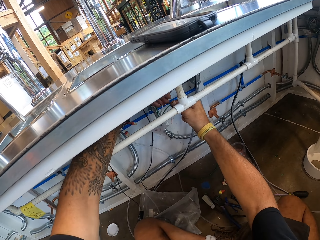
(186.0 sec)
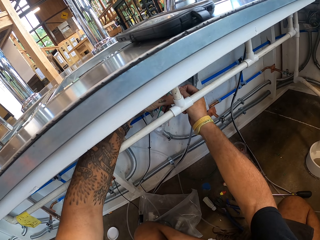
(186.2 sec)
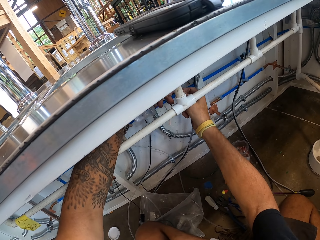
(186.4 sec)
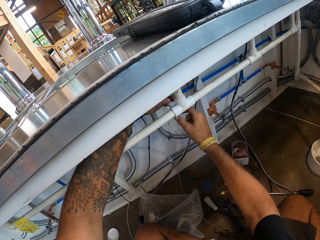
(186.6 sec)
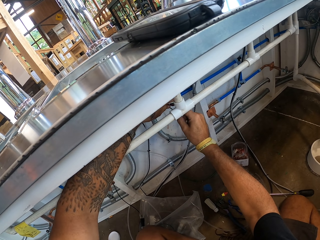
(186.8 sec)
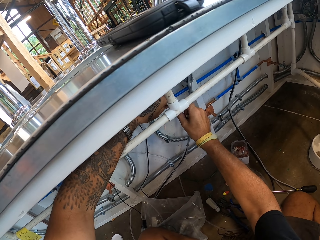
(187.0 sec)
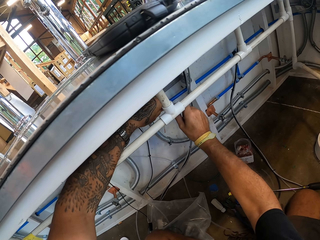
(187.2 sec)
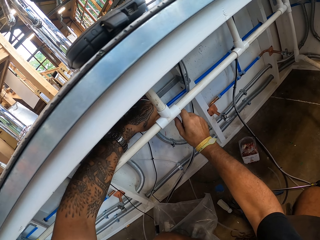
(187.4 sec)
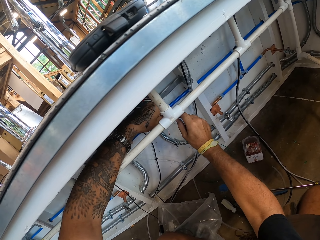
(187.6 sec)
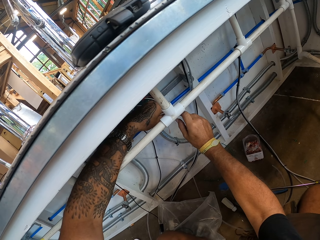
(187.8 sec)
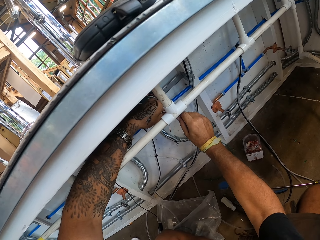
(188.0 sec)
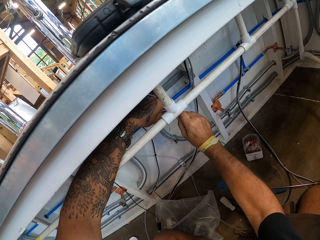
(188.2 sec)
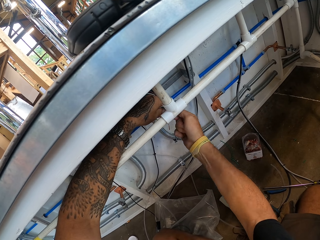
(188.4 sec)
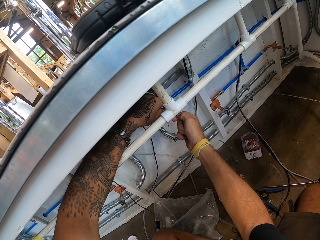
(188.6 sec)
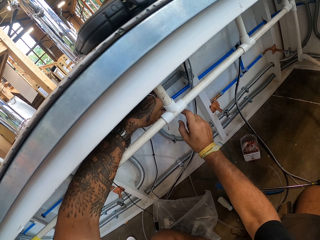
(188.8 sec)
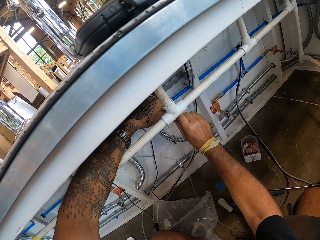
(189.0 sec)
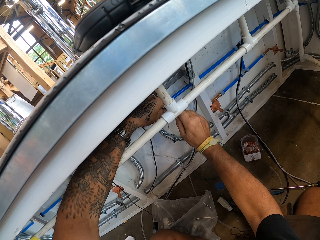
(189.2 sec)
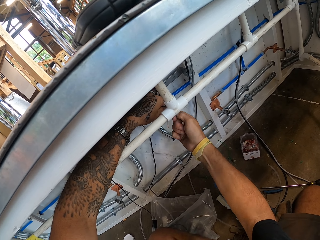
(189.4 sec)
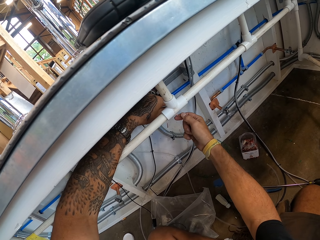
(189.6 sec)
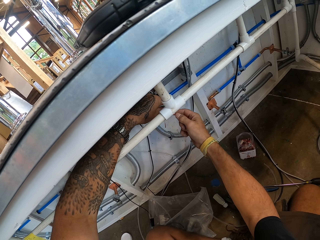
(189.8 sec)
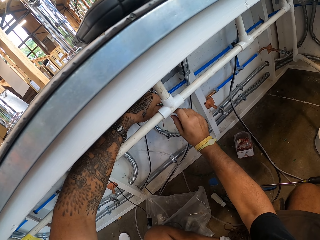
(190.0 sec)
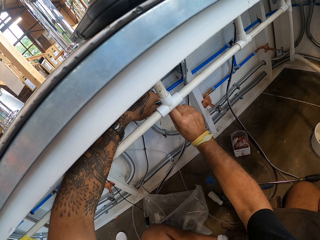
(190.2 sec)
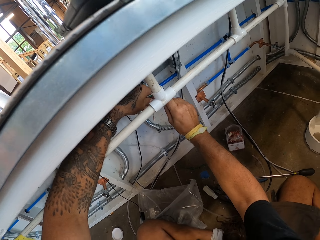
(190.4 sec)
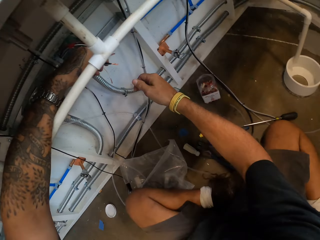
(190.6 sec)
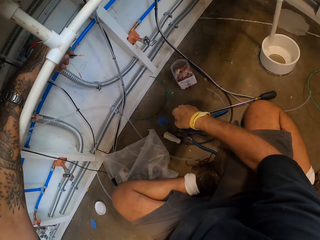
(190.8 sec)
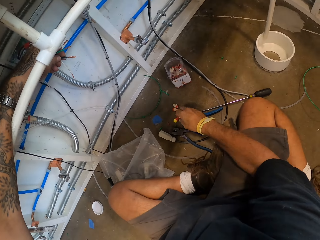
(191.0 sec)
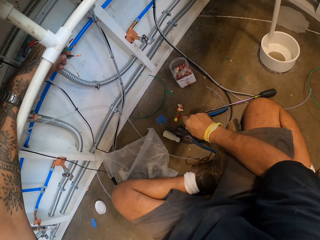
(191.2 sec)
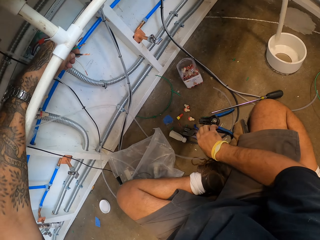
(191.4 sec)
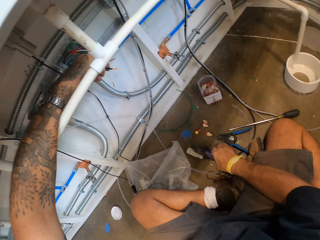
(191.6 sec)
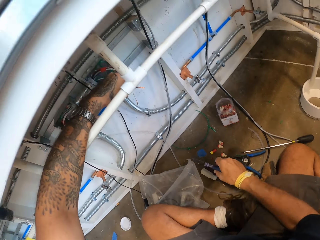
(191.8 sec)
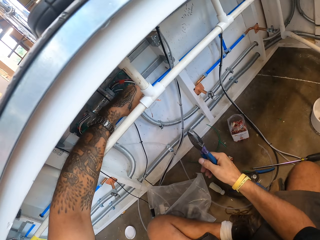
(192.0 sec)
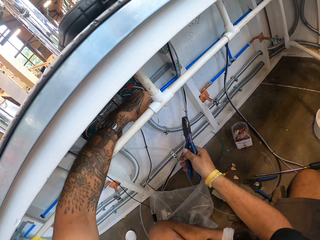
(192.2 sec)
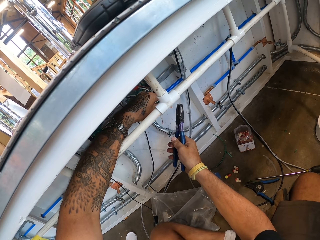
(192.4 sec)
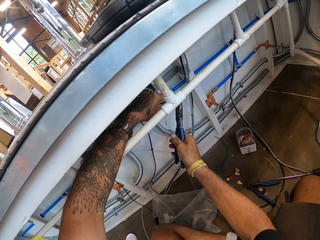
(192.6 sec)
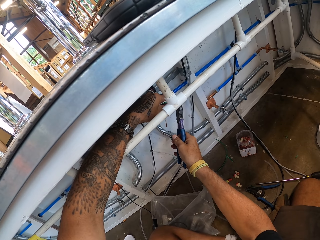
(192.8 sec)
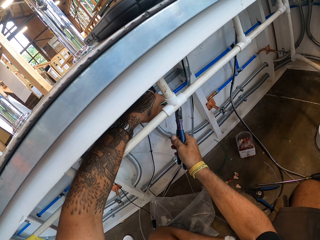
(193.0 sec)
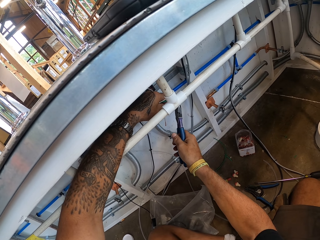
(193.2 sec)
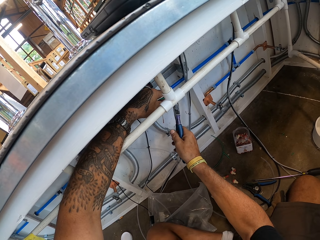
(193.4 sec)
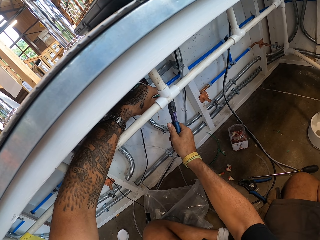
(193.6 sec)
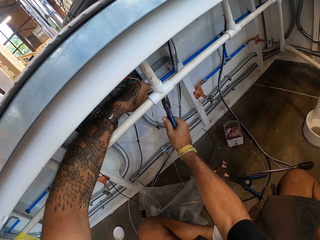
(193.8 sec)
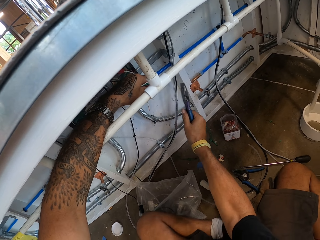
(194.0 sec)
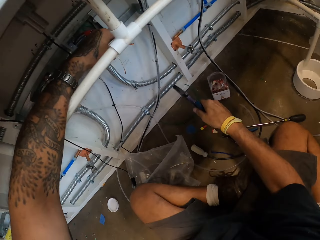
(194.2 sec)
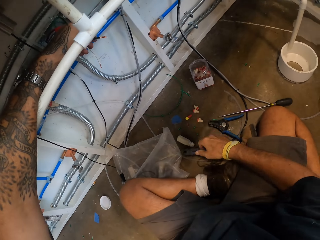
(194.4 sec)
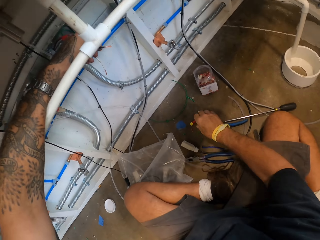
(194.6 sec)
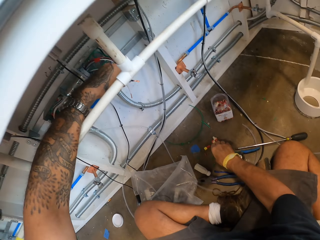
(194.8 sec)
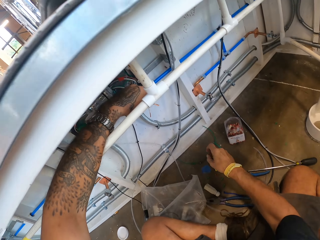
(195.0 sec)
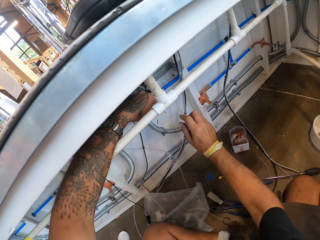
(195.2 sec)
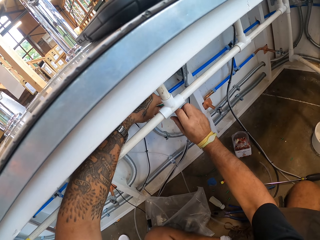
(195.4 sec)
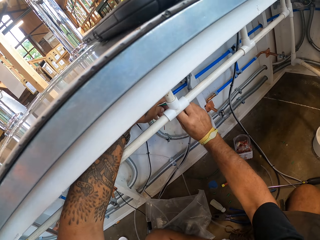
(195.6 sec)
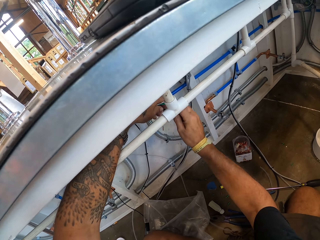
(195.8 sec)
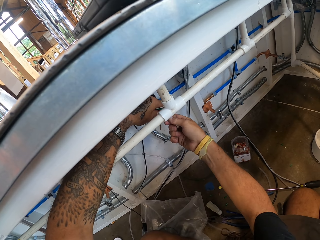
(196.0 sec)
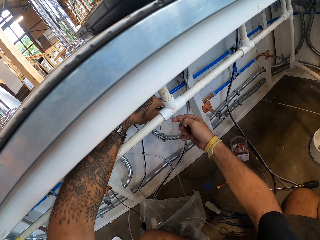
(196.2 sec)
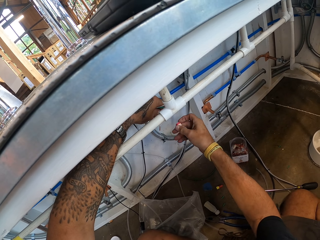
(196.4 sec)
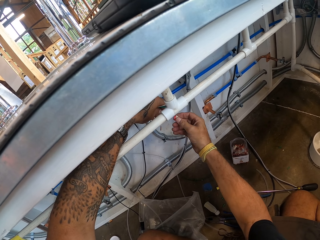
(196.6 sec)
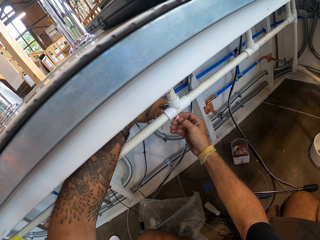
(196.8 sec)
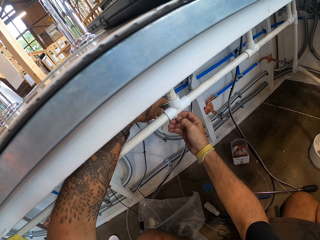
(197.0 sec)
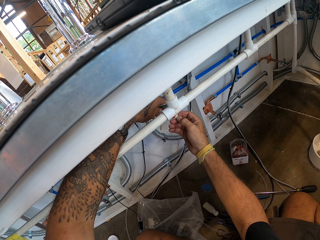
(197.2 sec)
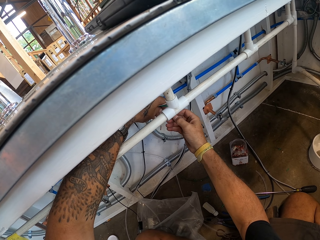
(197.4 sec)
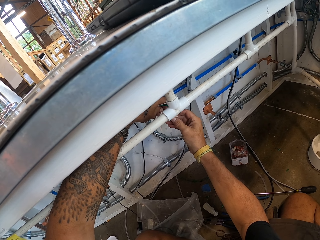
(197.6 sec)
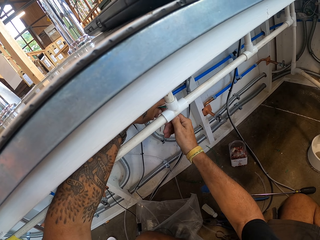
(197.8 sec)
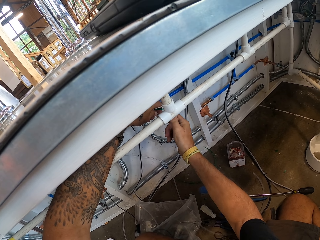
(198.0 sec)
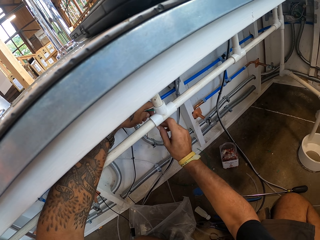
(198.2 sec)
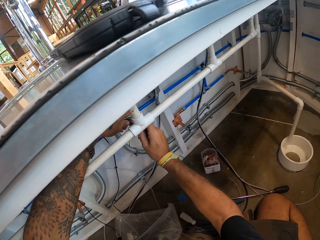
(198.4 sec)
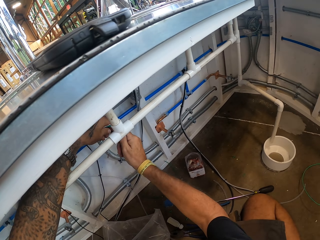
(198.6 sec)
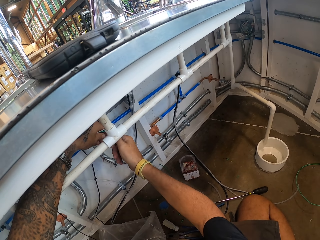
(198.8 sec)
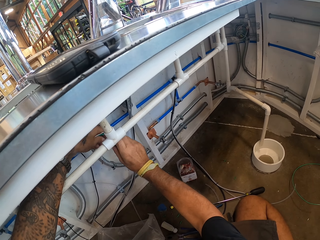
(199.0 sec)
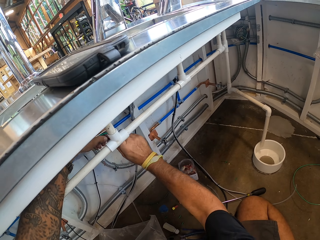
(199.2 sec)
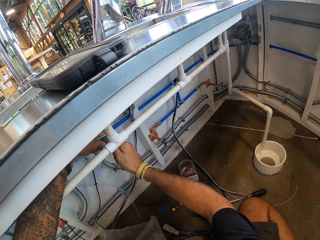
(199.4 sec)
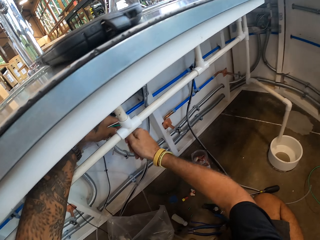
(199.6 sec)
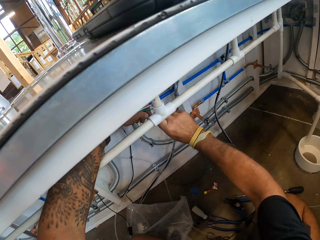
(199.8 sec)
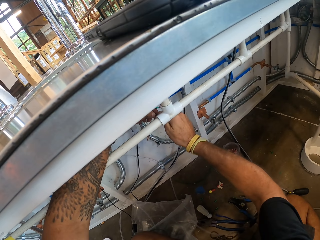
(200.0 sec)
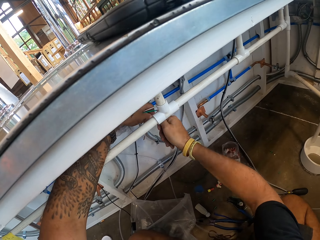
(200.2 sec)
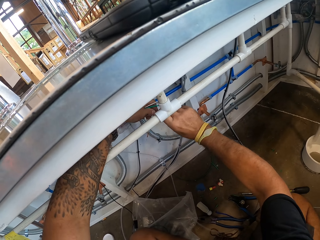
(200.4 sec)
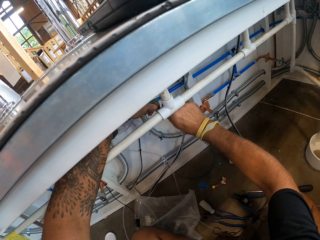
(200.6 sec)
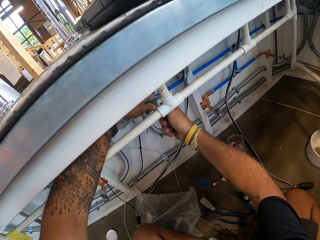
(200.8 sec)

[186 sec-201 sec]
The camera wearer fixes the wires. They put something down. They take the pliers and cut the wire. They put the pliers down. They pick up something. They hold the wire.

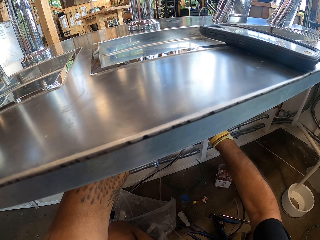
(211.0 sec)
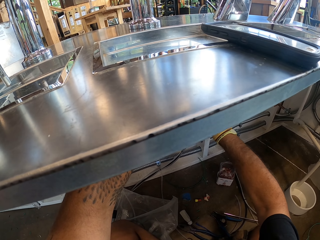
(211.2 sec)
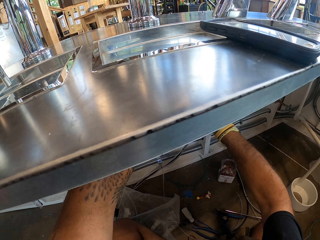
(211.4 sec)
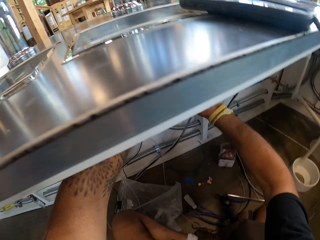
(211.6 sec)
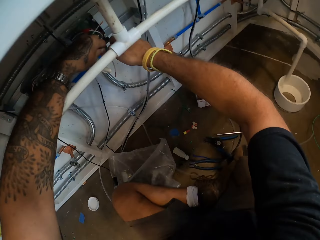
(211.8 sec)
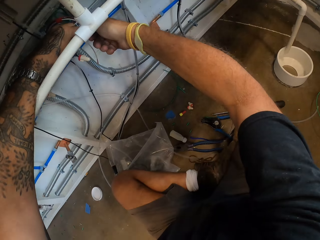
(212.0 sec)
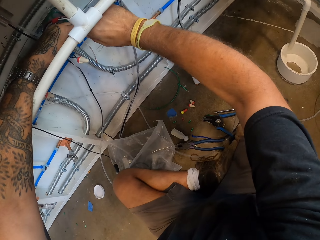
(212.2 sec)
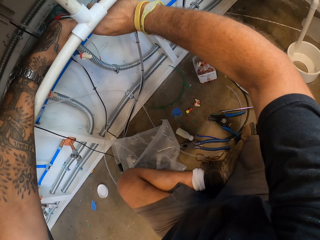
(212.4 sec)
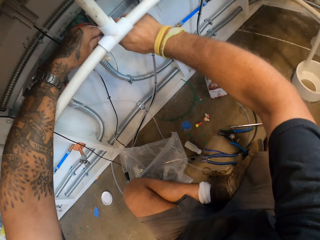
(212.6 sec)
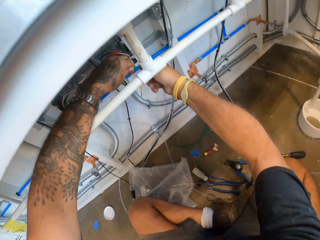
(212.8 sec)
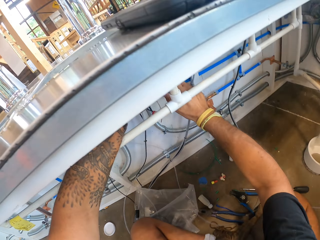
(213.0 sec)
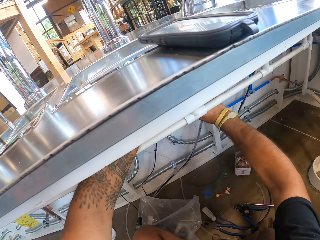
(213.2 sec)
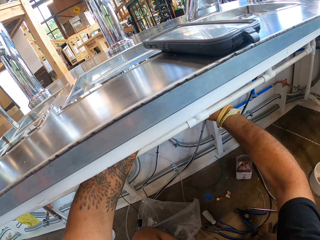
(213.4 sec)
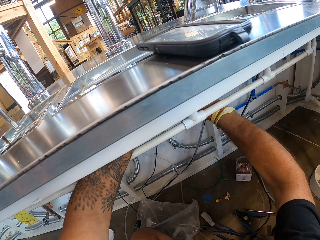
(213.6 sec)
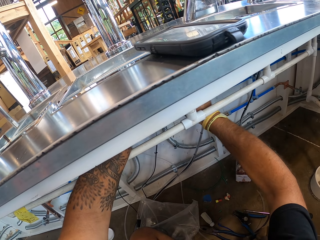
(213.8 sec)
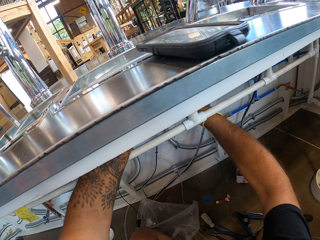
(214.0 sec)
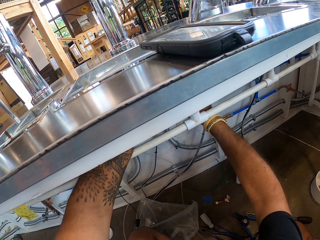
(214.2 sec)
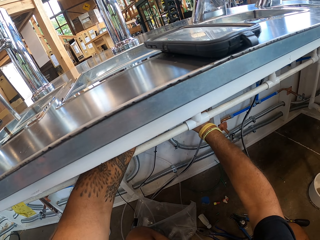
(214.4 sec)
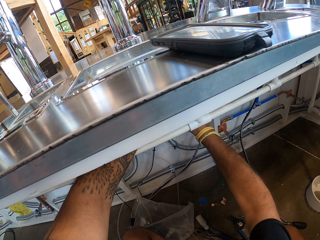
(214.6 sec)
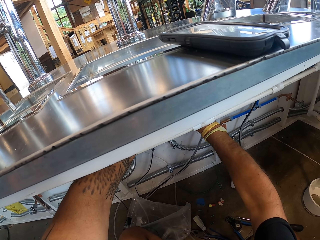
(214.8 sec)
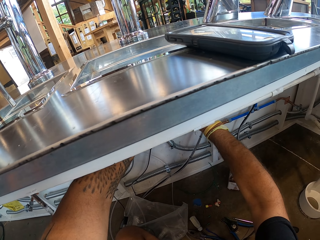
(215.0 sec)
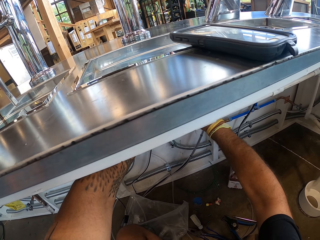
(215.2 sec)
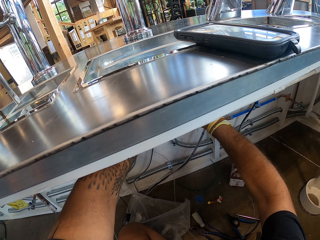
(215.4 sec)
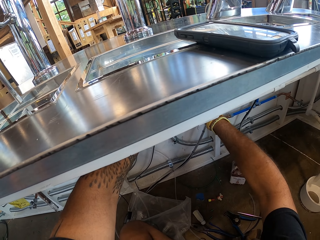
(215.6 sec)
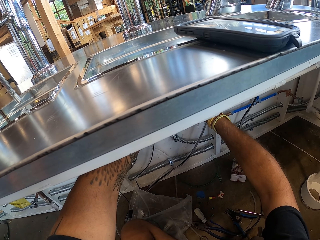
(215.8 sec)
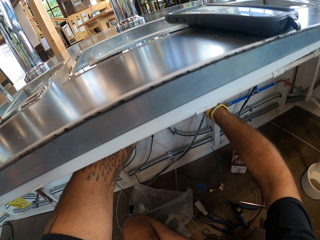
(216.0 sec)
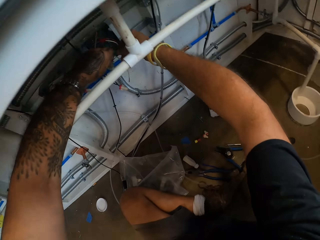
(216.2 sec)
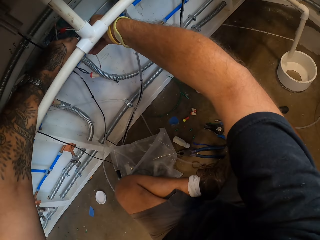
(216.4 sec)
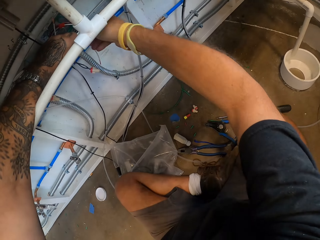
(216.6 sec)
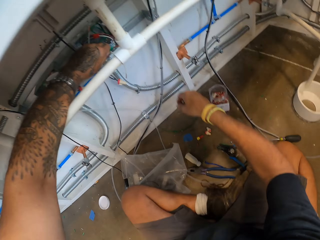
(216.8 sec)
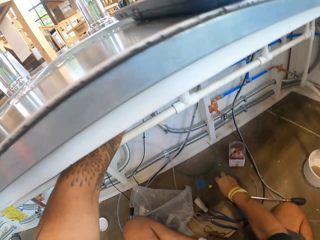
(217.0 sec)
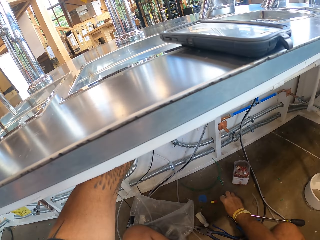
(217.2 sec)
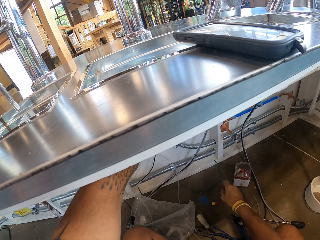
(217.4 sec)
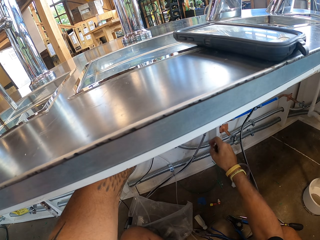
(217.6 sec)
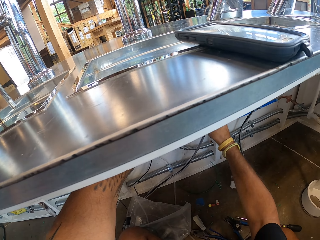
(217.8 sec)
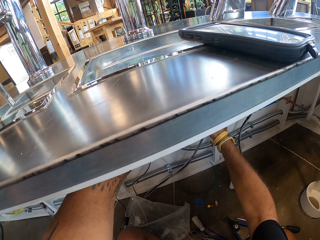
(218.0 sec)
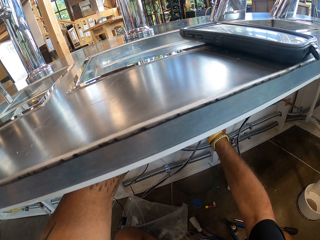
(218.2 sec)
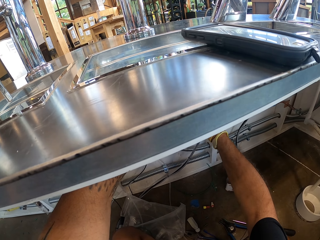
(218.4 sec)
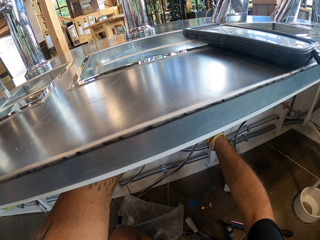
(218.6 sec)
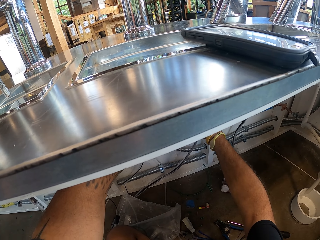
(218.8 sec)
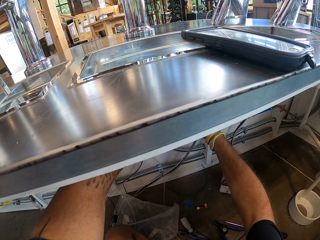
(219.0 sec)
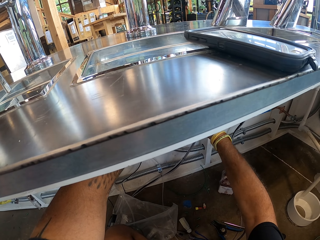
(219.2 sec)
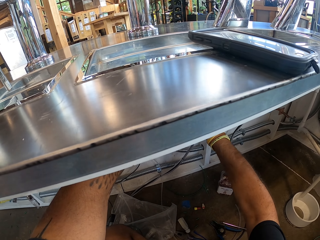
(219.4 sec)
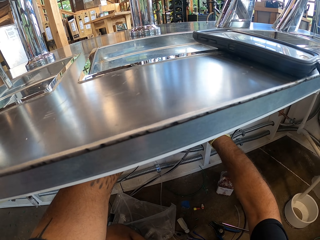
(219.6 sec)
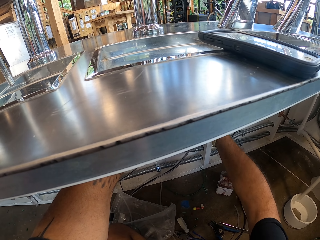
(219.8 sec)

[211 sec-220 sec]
The camera wearer picks up something.
